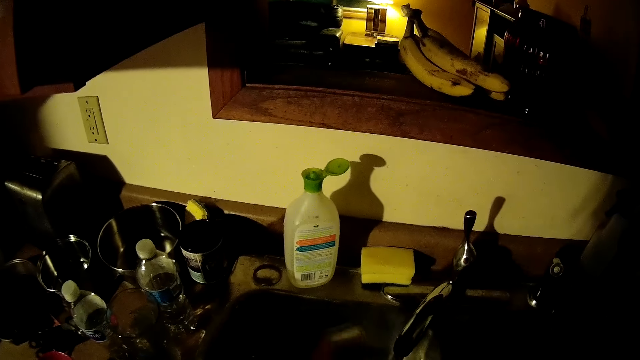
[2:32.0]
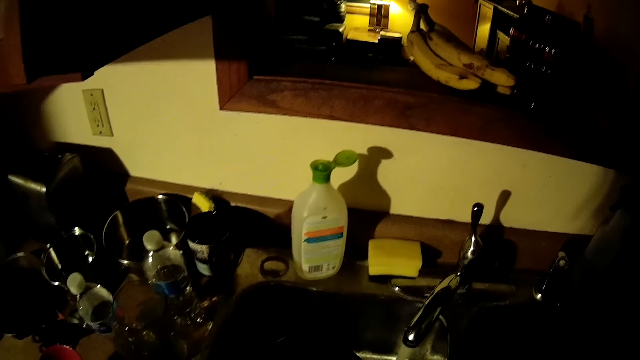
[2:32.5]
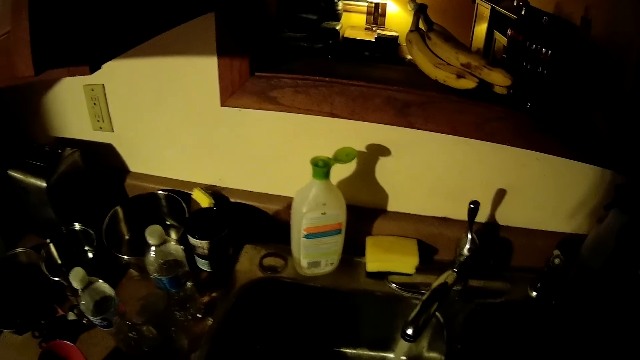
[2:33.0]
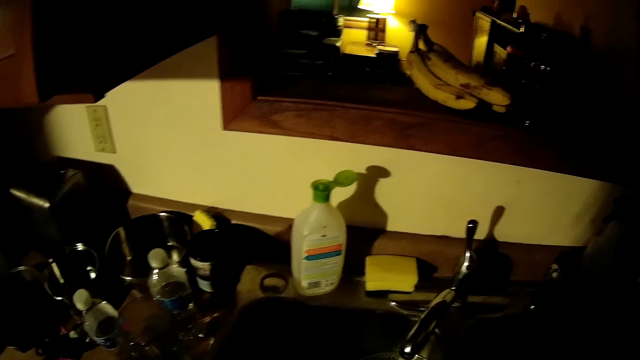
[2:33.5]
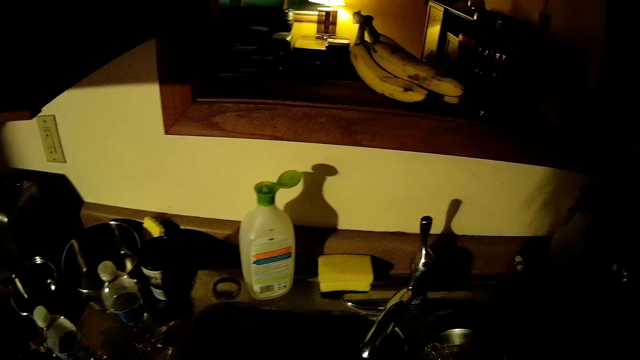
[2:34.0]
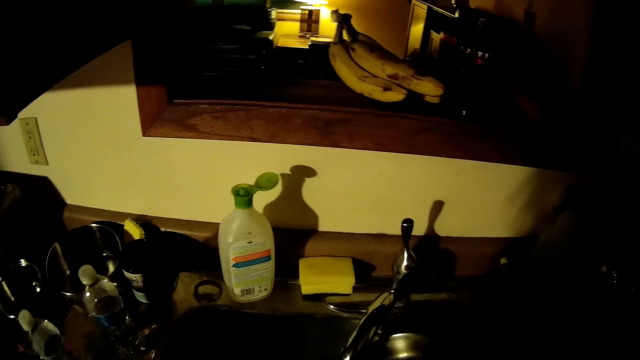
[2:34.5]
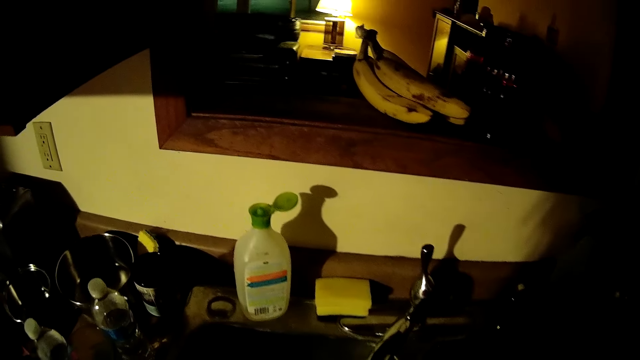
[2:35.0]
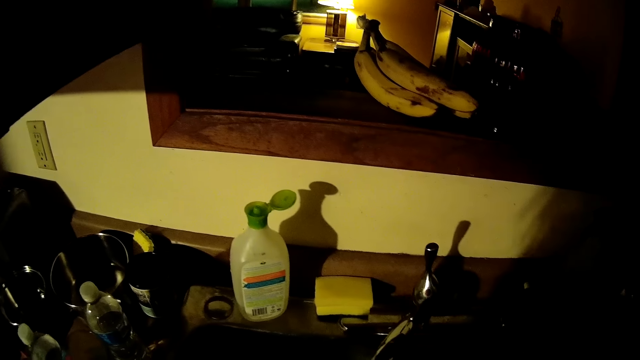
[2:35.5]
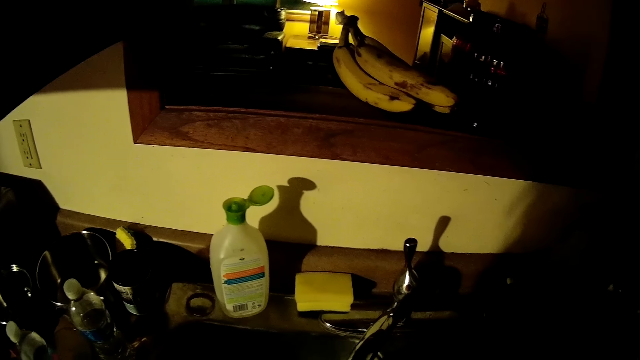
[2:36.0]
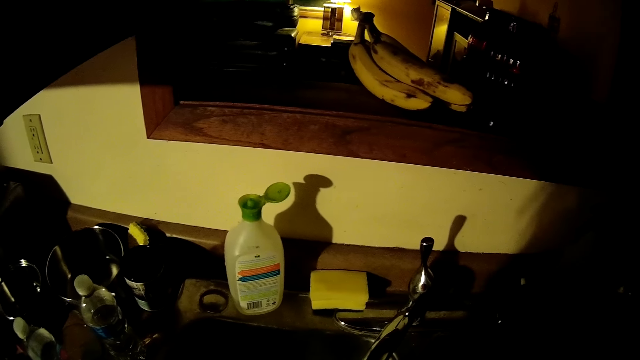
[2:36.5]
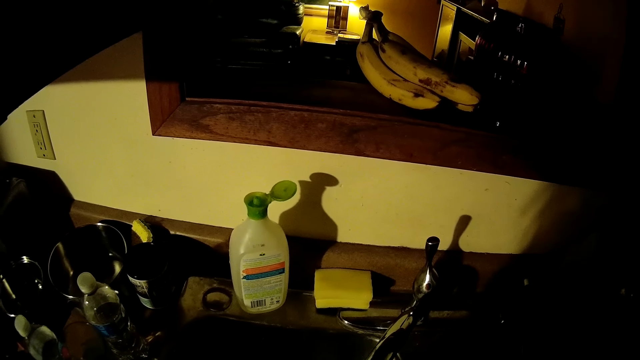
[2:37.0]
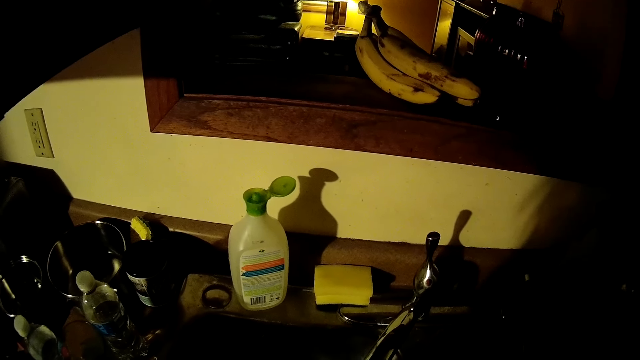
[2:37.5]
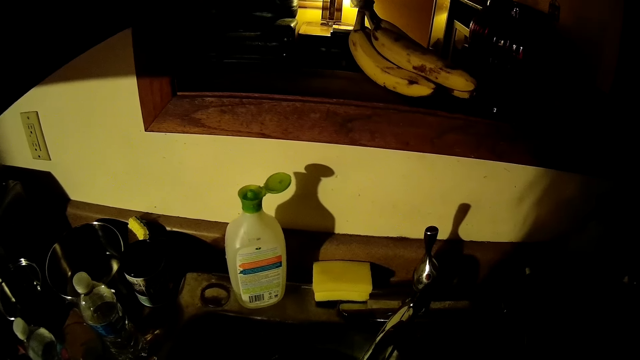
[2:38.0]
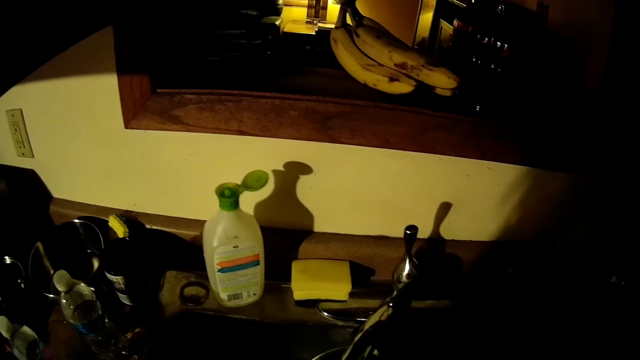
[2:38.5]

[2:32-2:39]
The camera wearer washes utensils.

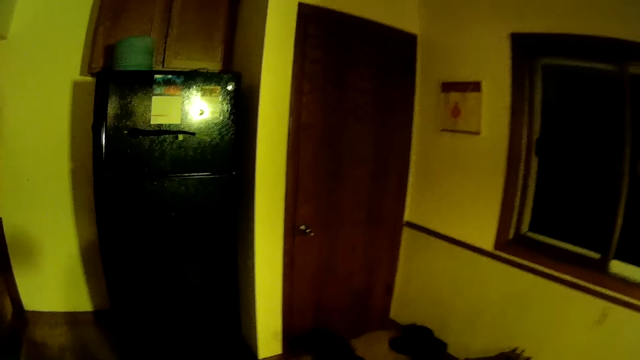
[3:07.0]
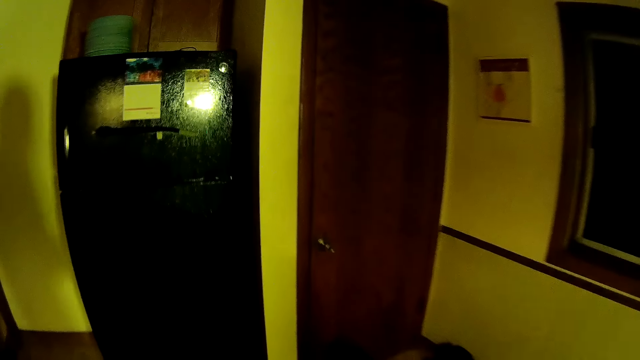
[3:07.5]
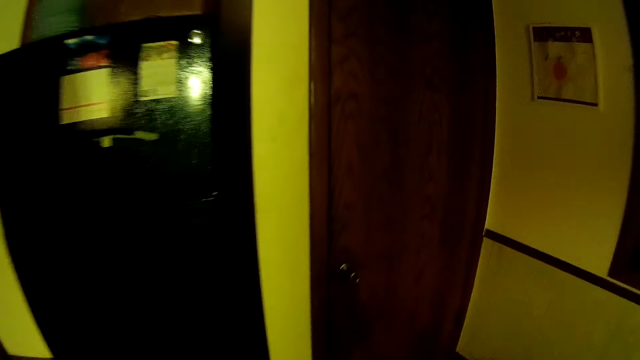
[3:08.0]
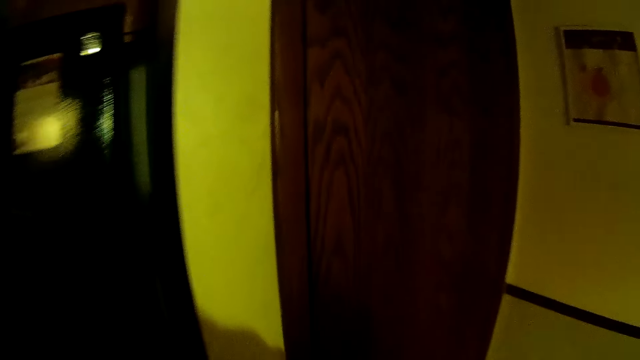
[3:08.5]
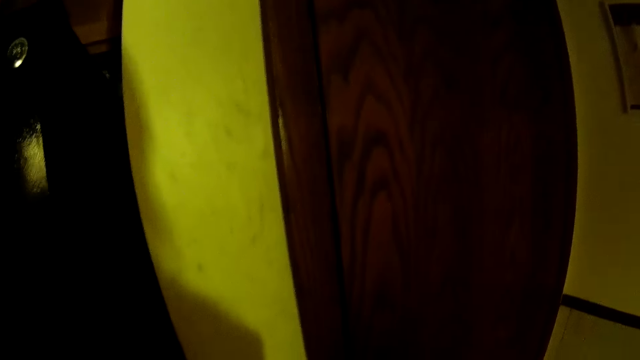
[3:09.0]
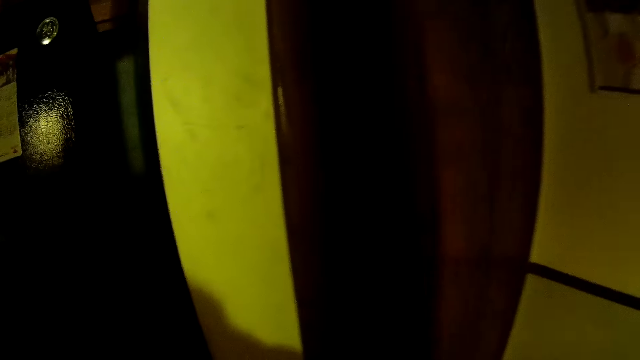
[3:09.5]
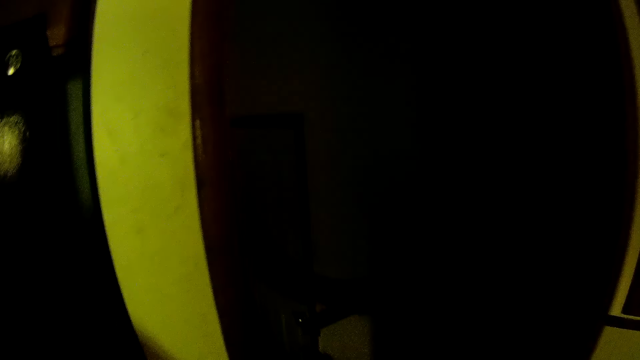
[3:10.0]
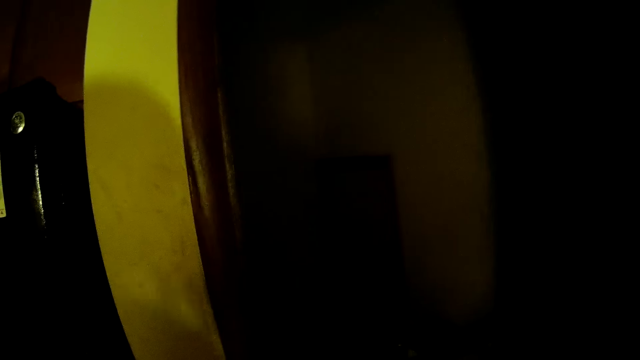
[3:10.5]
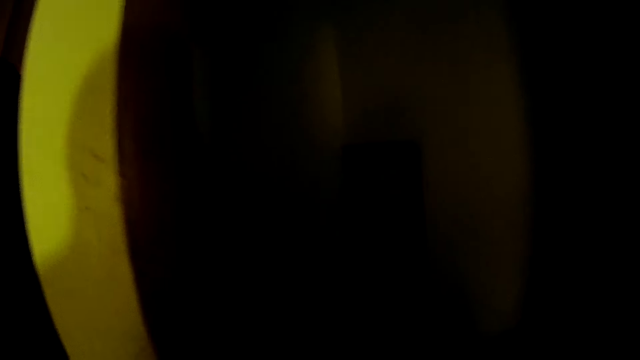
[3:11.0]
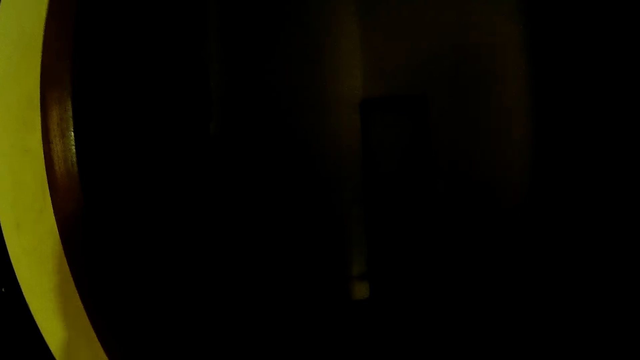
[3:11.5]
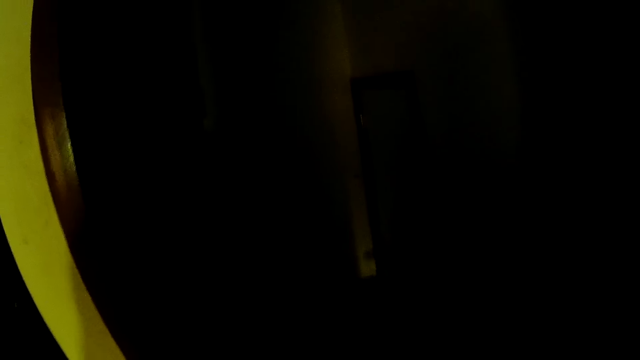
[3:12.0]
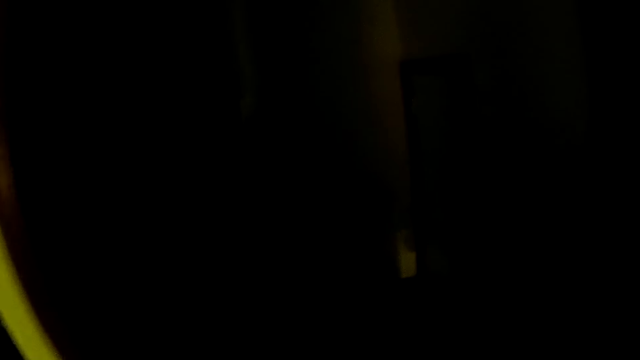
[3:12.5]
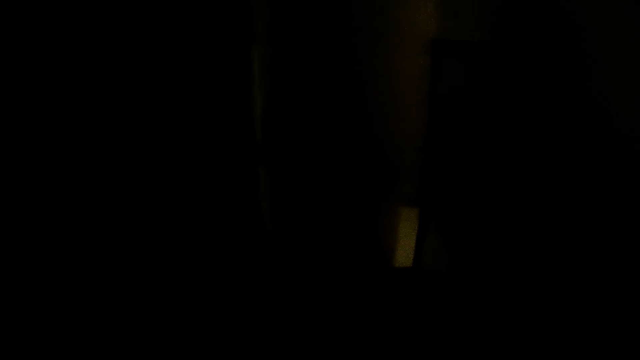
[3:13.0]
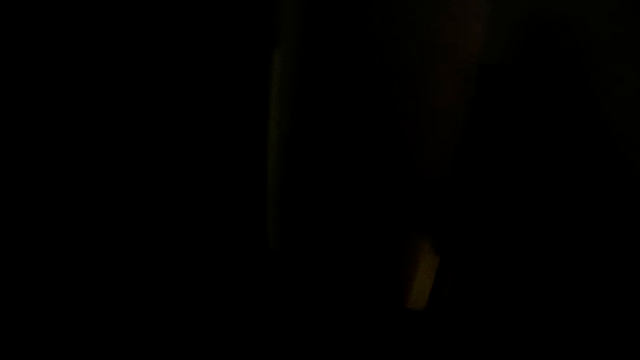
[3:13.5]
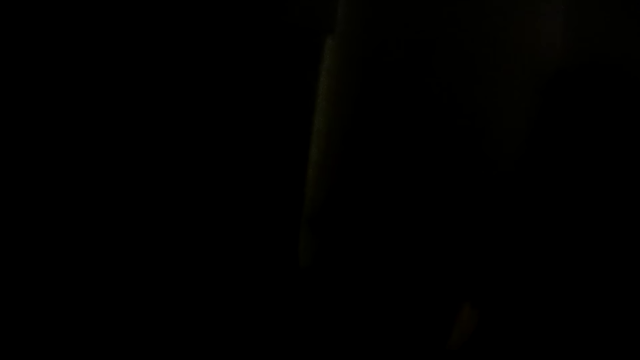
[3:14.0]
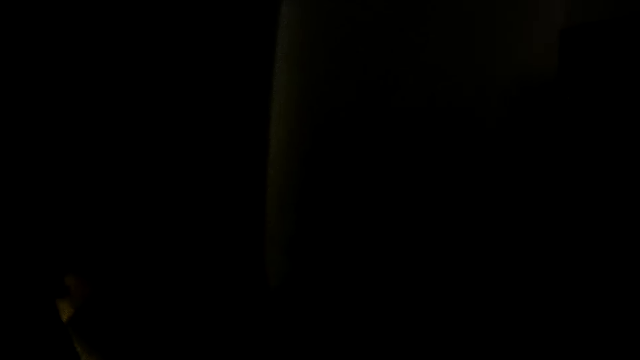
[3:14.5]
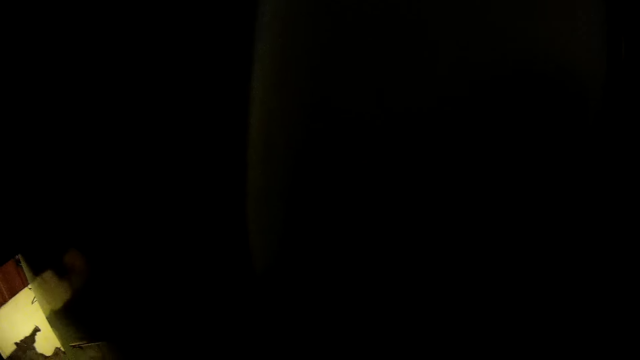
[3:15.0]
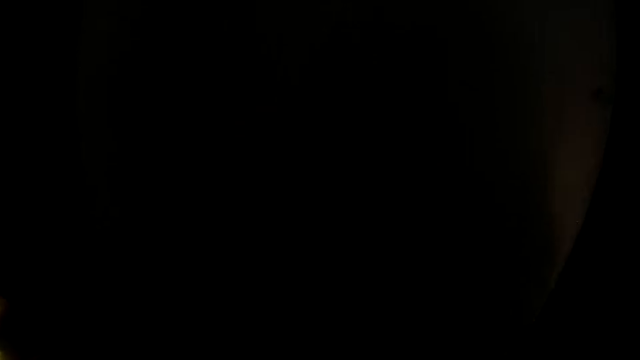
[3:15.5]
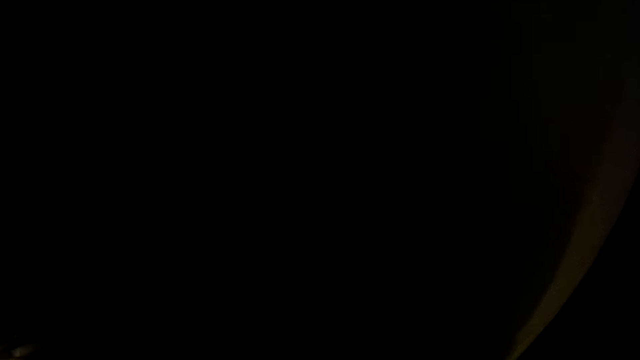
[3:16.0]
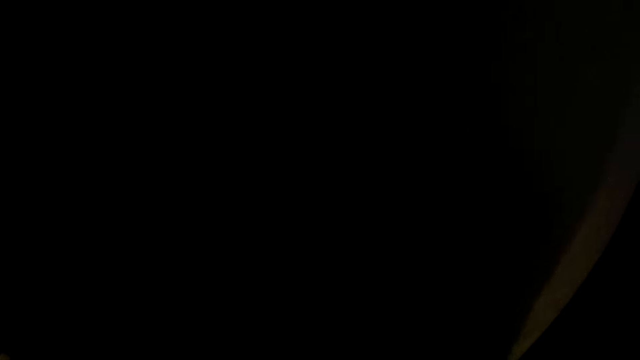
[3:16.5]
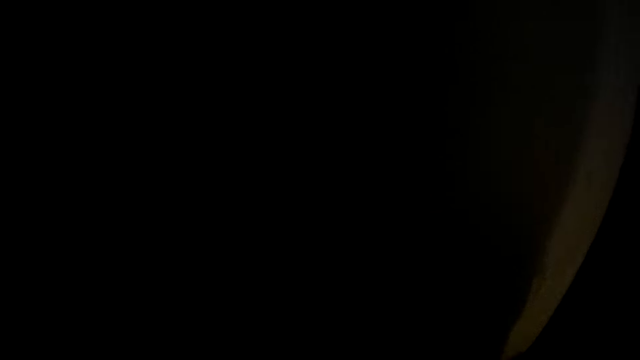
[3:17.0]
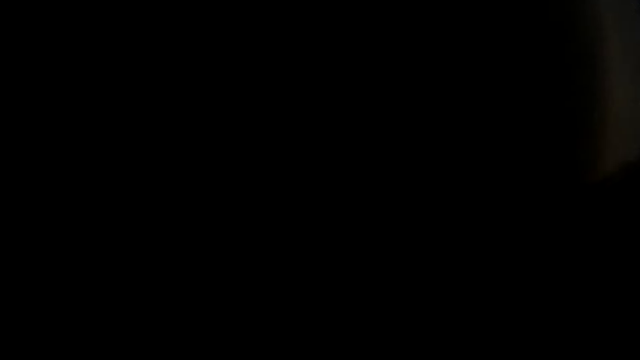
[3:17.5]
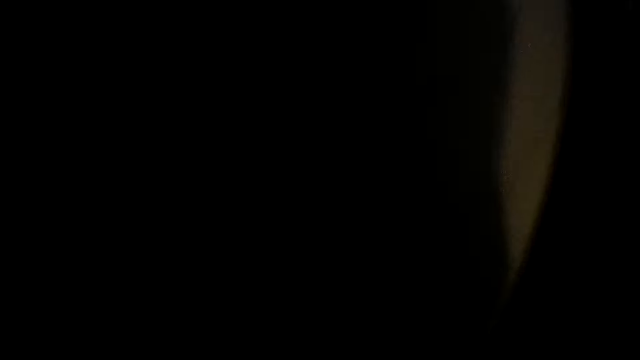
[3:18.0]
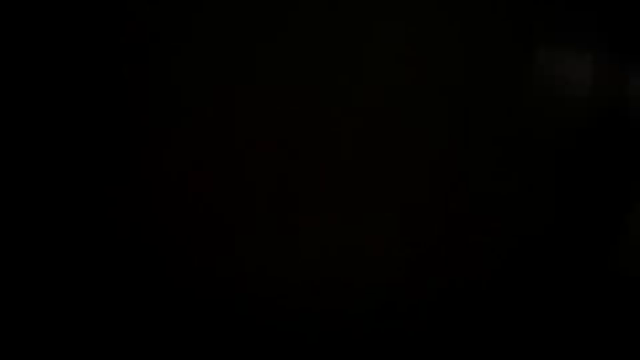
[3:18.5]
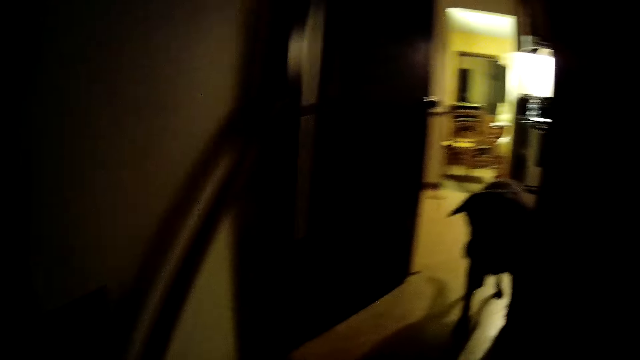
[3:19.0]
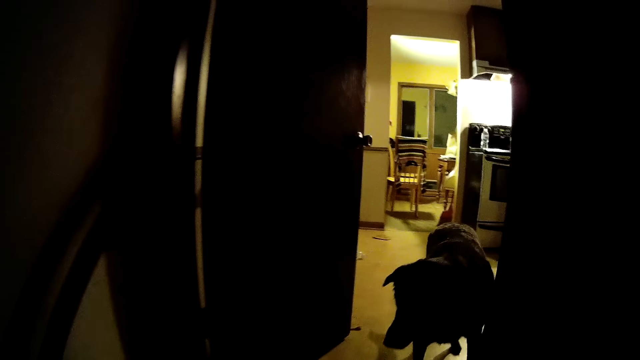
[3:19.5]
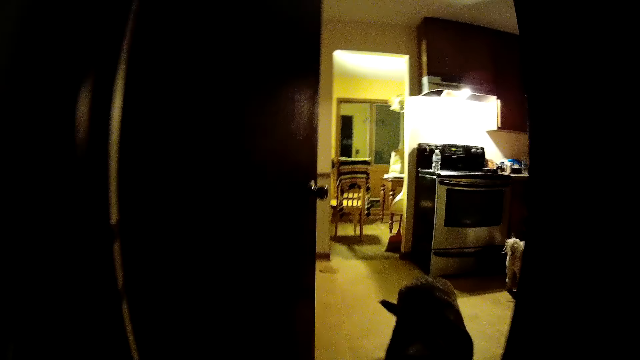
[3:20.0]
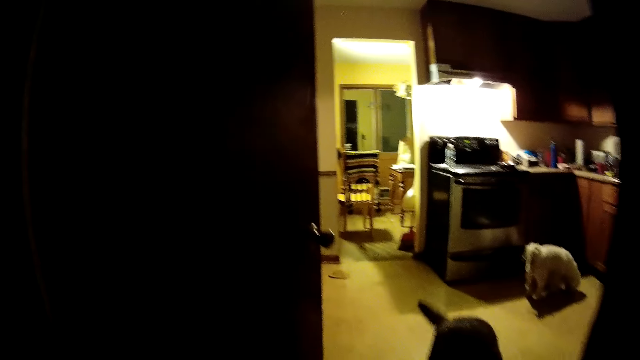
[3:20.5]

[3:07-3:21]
The camera wearer opens a door with her right hand. She moves around the room. The dog stands by the door.
